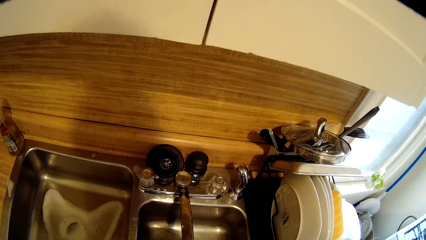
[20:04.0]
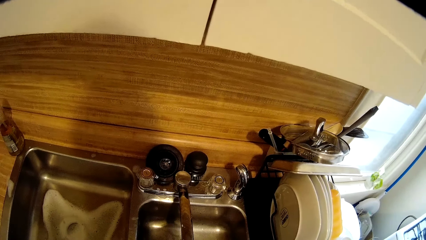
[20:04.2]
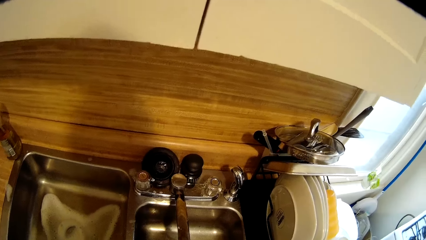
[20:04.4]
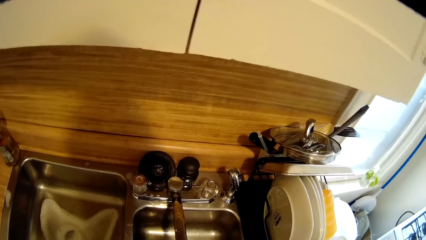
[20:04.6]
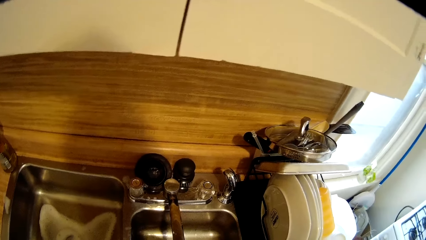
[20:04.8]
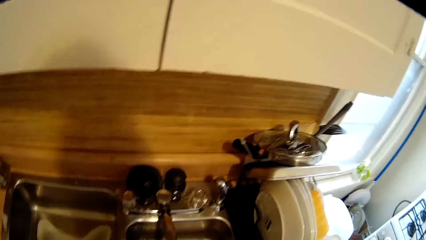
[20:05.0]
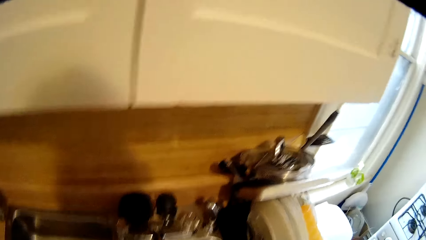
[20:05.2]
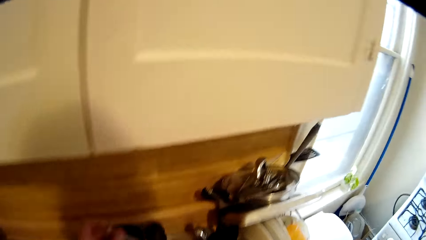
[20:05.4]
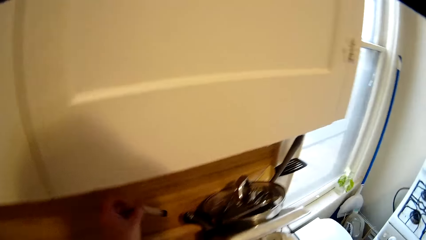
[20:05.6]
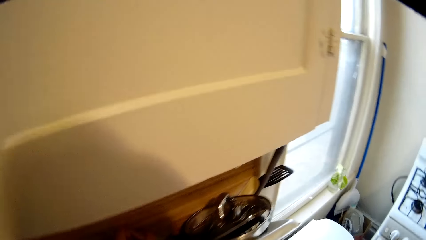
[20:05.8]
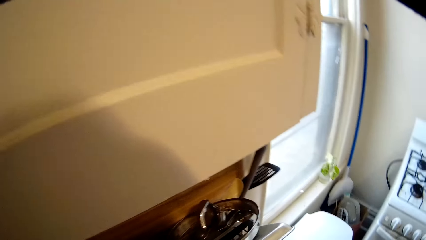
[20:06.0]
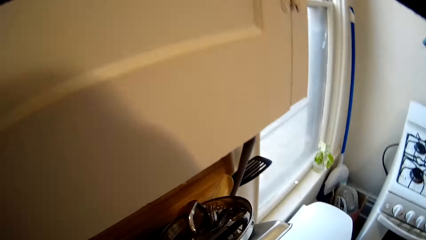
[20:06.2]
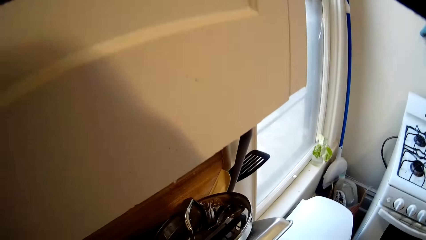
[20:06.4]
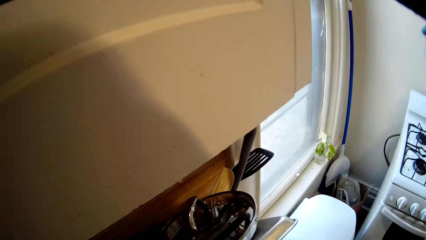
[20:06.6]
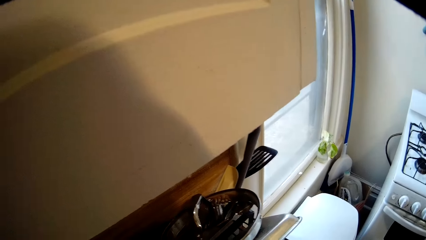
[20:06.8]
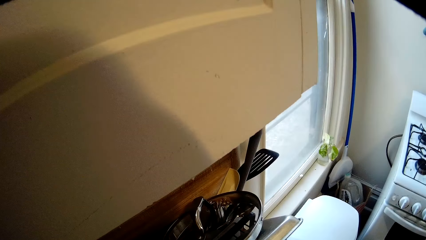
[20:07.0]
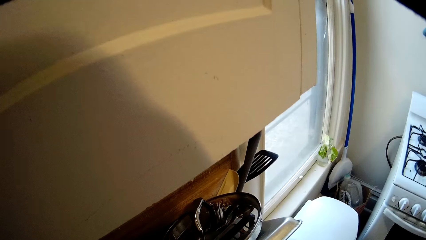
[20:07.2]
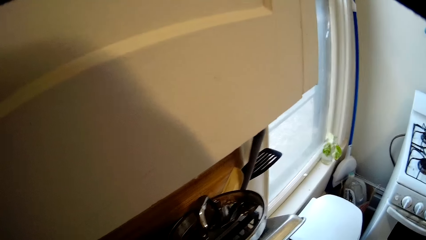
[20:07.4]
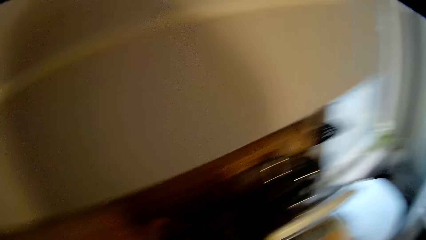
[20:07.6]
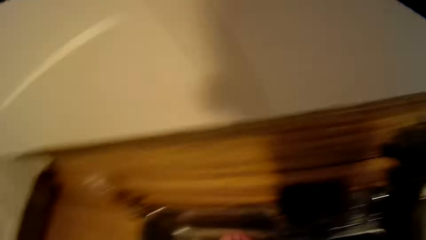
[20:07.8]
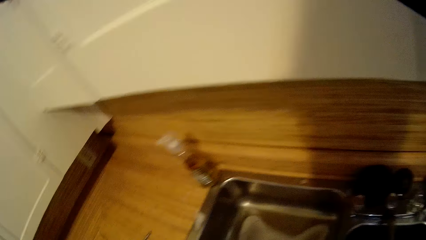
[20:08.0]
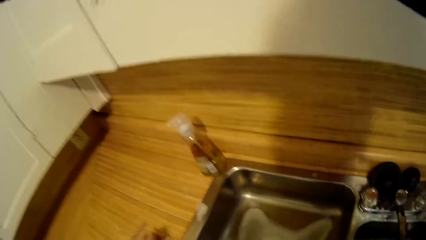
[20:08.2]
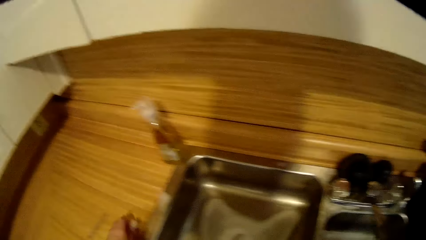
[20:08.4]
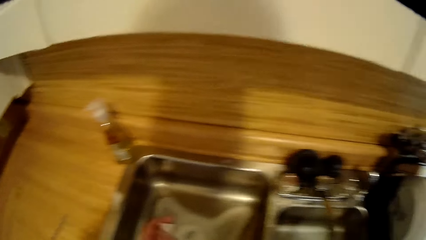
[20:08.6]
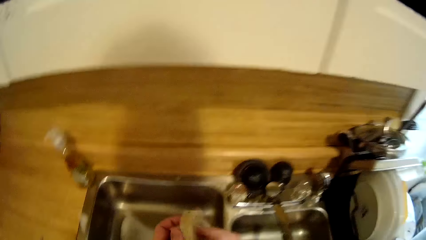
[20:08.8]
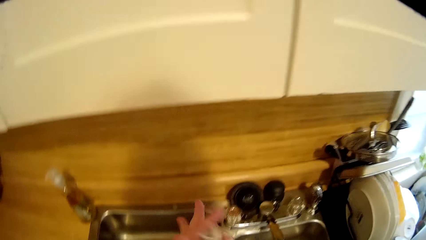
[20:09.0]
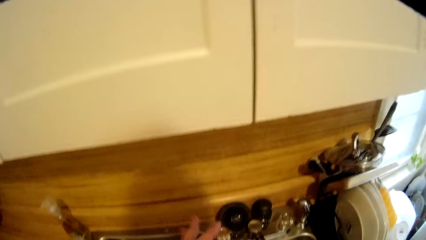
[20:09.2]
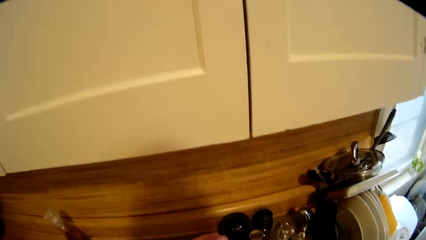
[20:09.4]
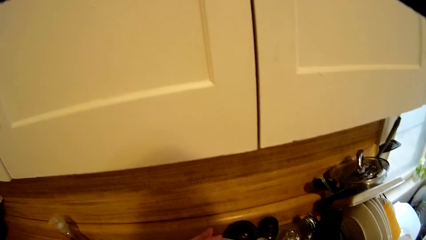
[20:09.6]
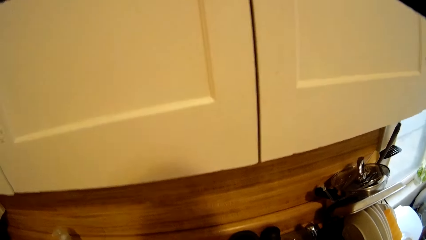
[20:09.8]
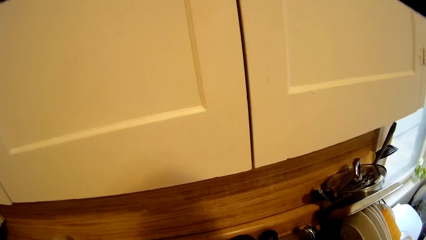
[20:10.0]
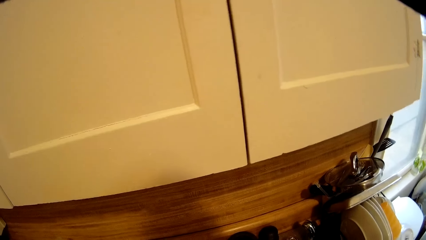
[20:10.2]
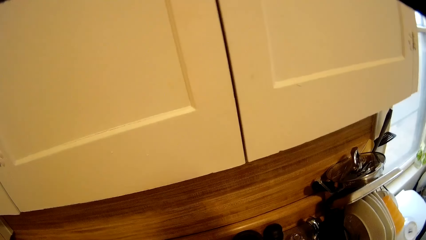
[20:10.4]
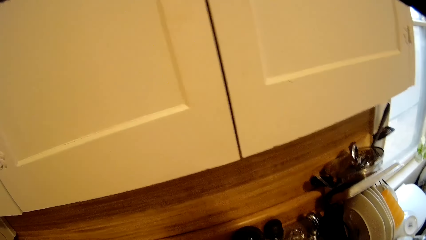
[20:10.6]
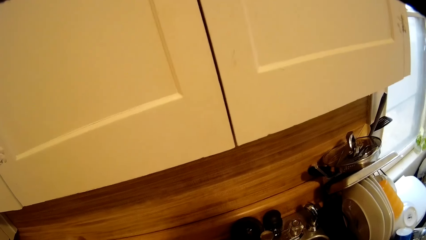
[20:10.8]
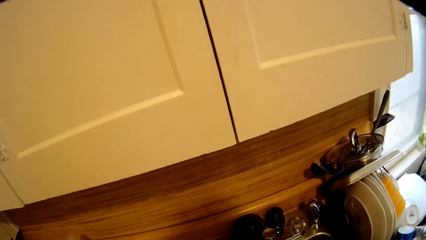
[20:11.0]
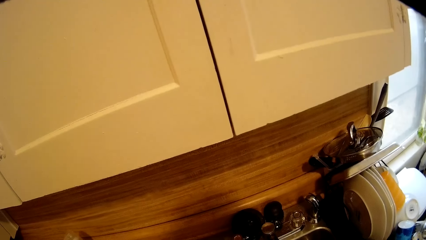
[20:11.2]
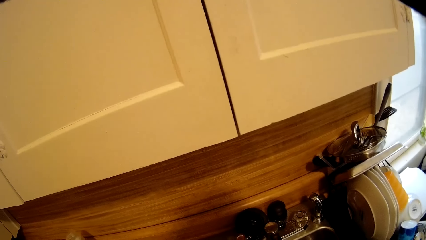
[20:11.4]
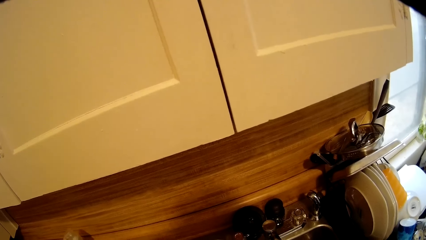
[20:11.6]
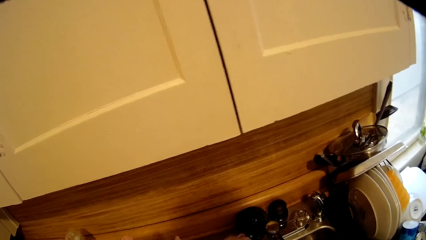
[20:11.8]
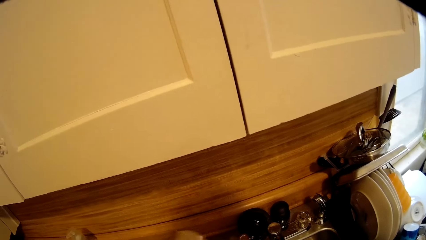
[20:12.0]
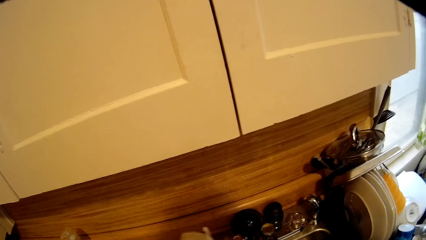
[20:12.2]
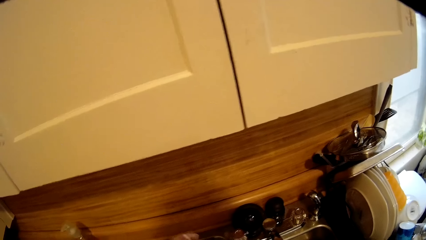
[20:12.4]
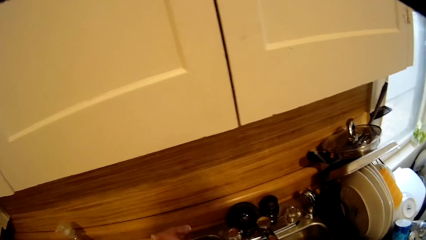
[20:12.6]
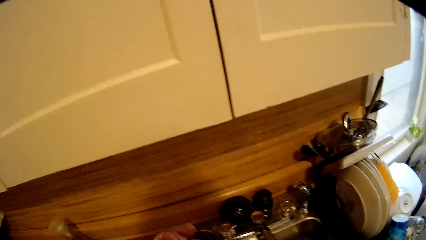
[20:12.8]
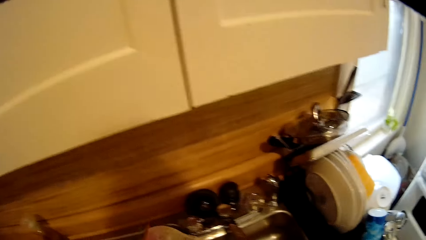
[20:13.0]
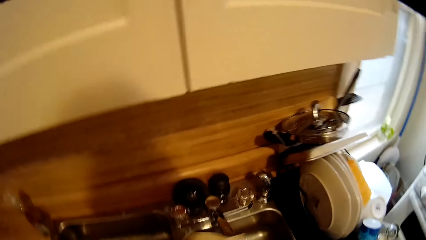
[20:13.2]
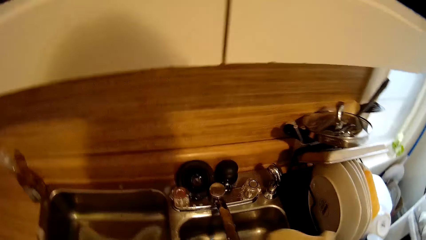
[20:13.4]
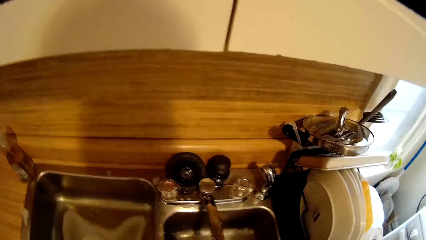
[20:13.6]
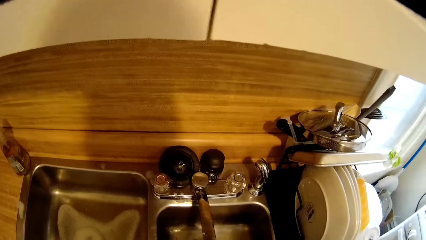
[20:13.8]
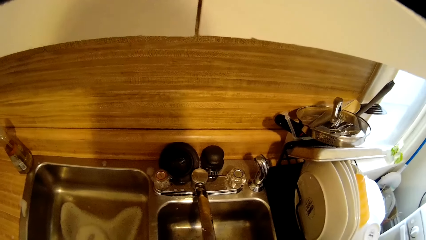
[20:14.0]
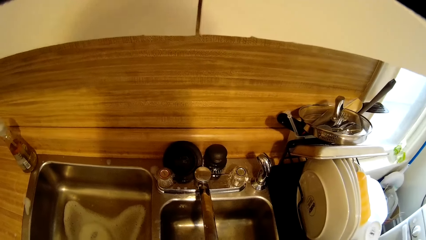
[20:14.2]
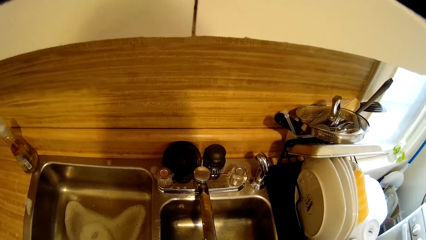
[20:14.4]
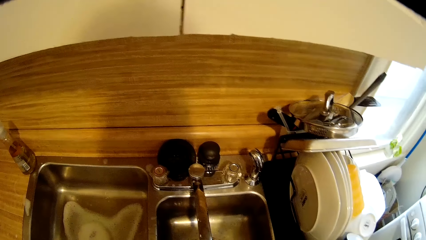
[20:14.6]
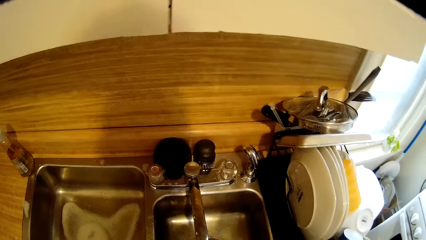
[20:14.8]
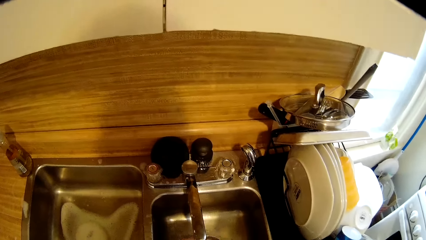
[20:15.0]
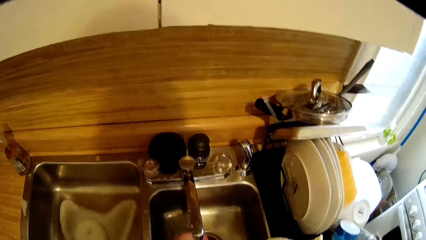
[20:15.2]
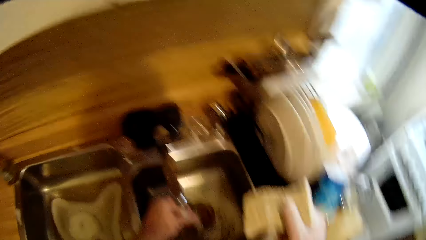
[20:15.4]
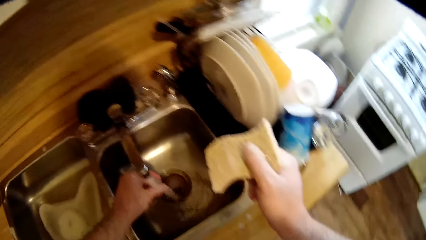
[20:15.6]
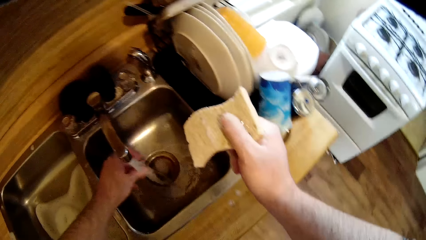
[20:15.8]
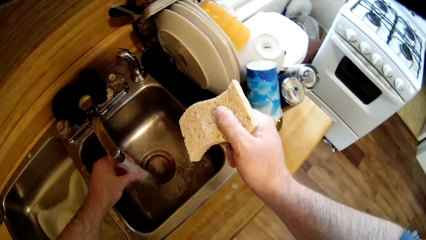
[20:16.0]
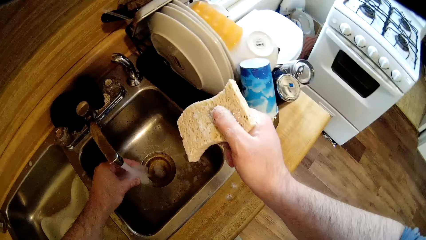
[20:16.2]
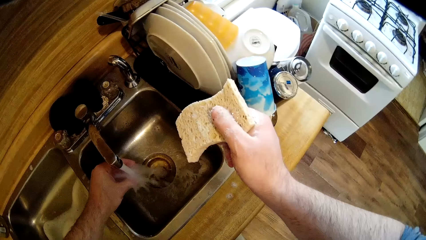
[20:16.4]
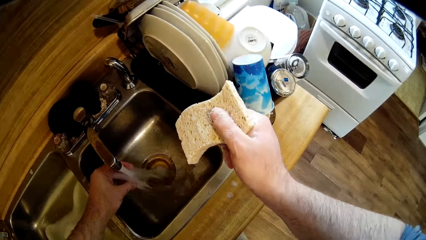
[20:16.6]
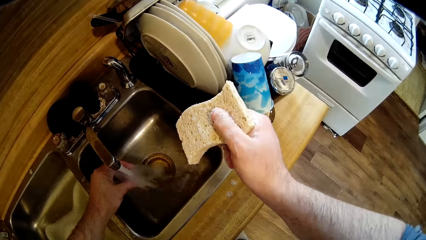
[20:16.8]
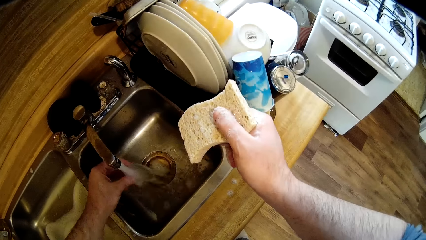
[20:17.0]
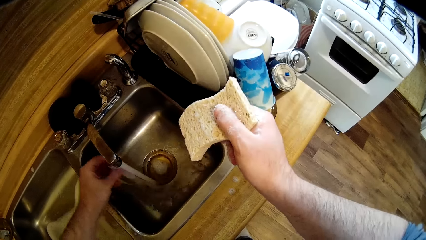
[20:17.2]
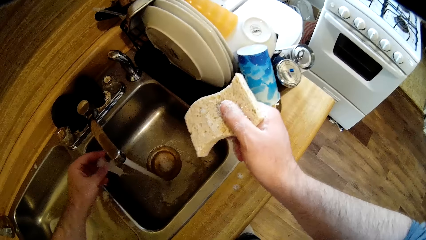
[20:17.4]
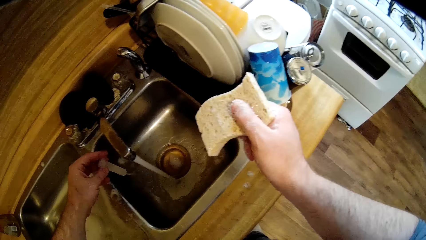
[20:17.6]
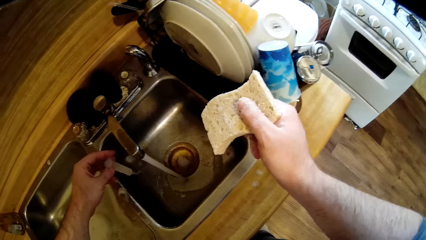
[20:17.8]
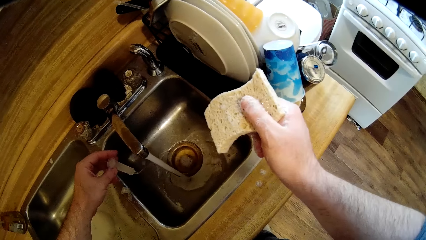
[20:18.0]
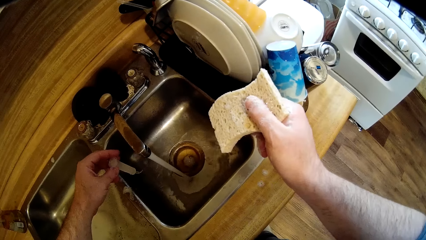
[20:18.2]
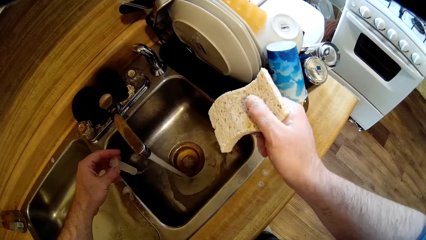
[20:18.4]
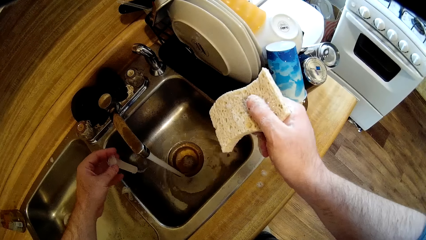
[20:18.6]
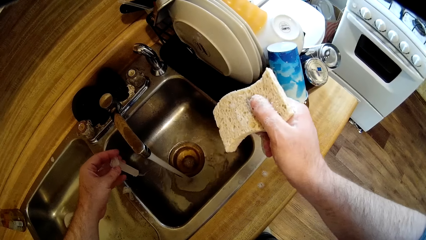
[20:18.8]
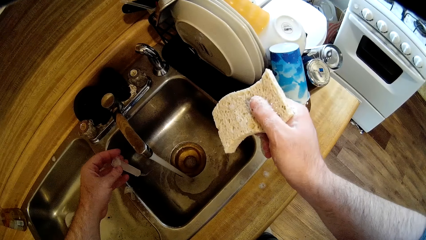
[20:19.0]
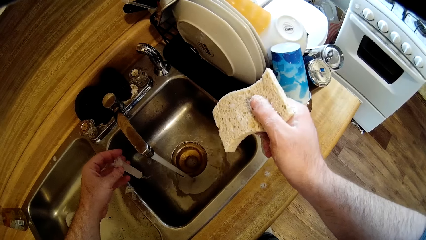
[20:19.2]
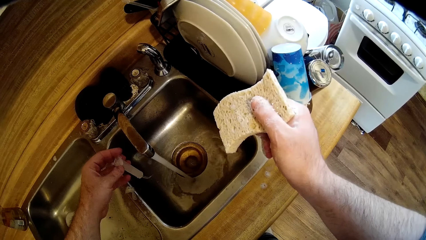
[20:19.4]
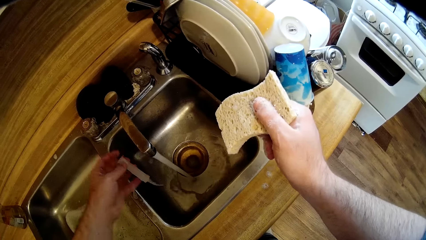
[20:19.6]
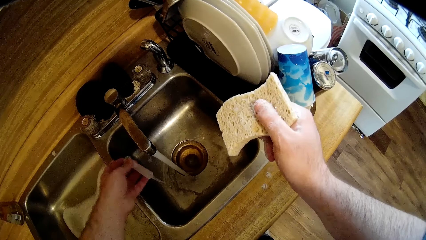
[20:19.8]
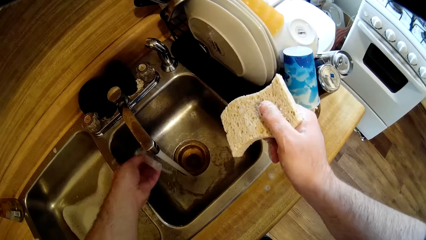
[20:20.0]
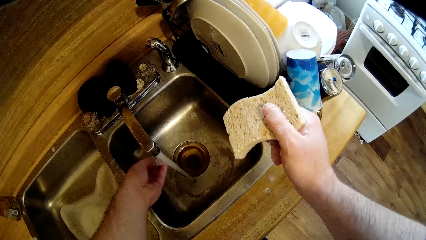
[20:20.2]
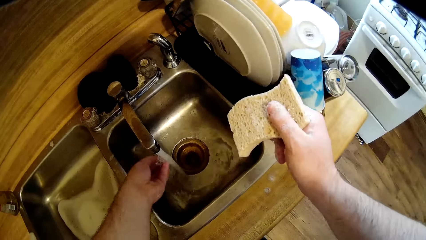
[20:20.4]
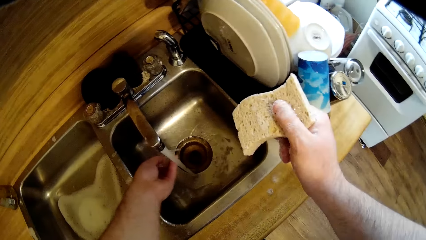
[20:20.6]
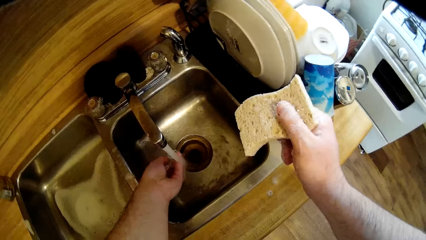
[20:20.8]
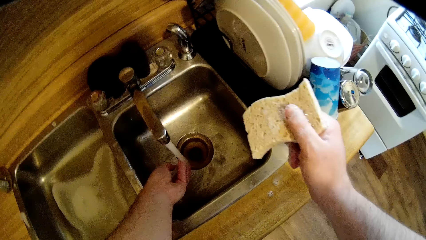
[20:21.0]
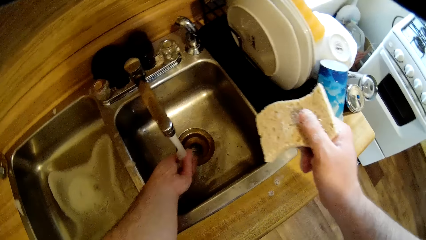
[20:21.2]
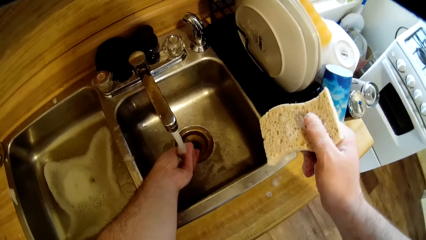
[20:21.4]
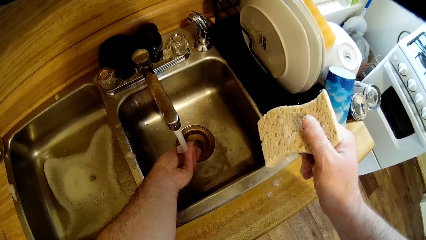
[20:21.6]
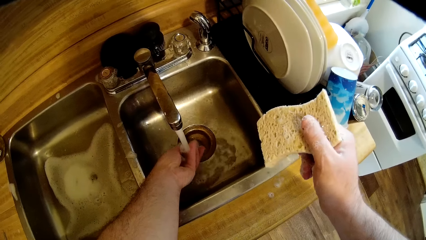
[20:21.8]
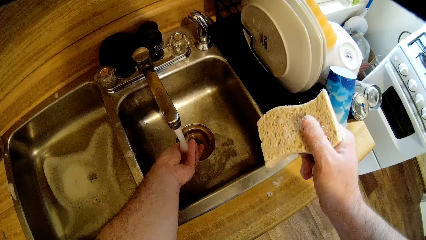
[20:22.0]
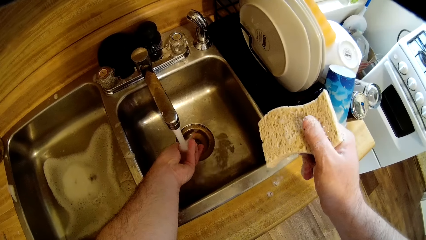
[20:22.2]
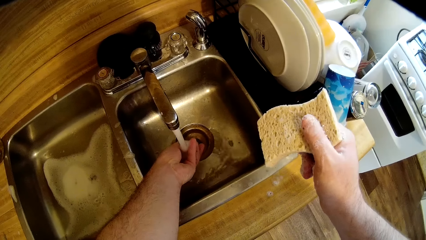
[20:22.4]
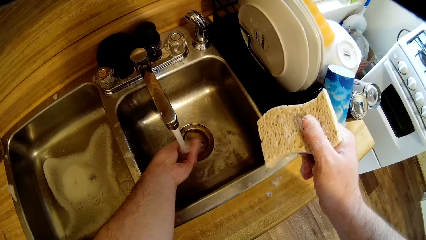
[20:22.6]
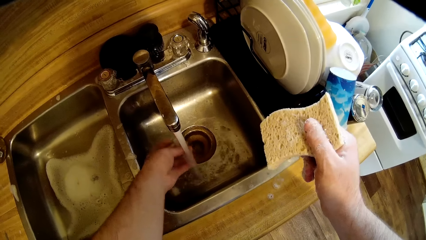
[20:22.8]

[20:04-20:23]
The camera wearer stretches a hand. They put something on the utensils. They move around. They pick up a syringe on the countertop. They wash the syringe. They look around. They rinse the syringe in the sink. They look around. They rinse the syringe in the sink.
